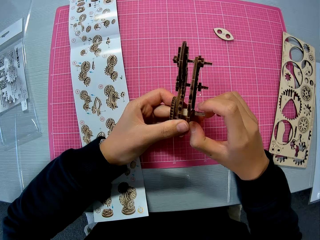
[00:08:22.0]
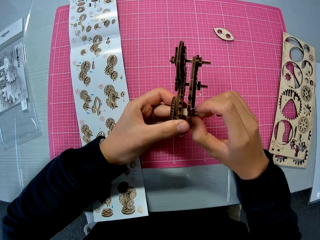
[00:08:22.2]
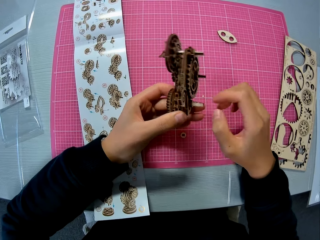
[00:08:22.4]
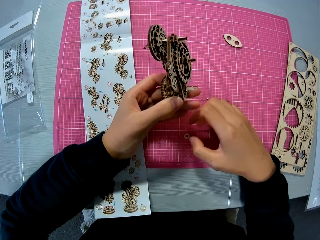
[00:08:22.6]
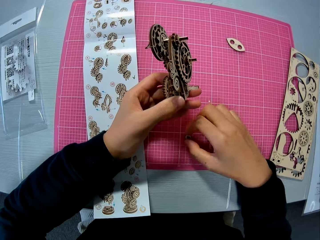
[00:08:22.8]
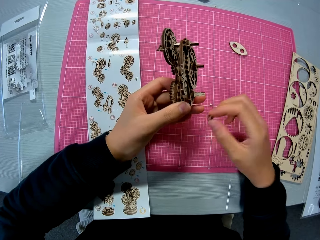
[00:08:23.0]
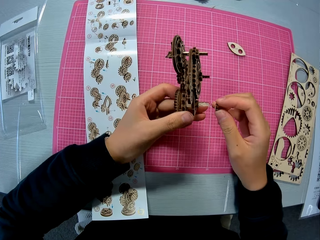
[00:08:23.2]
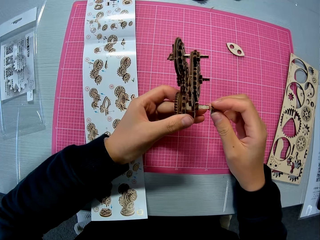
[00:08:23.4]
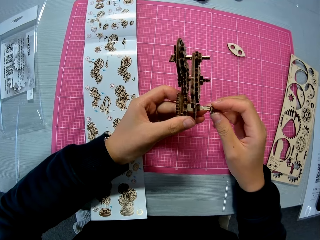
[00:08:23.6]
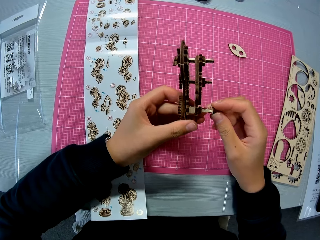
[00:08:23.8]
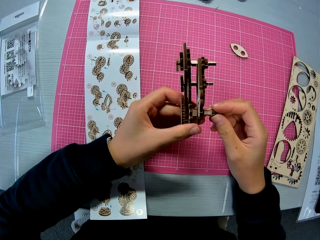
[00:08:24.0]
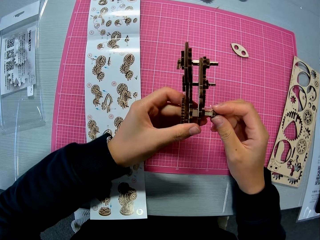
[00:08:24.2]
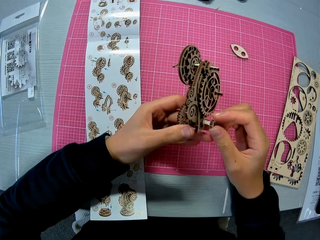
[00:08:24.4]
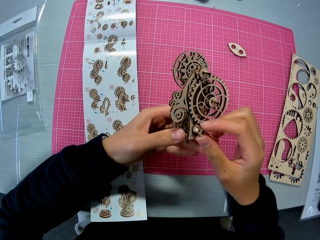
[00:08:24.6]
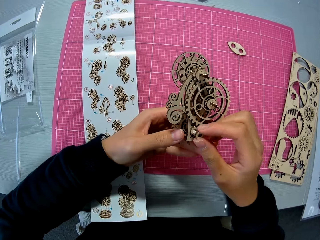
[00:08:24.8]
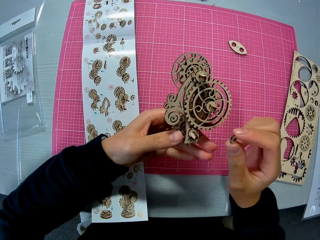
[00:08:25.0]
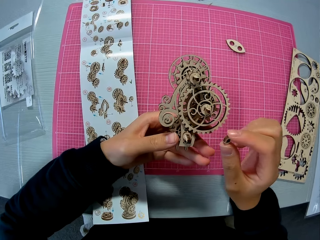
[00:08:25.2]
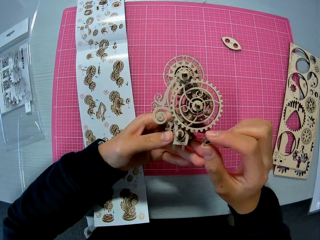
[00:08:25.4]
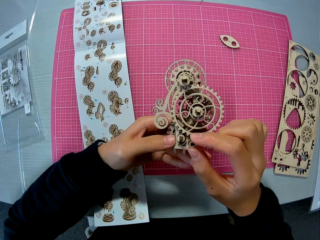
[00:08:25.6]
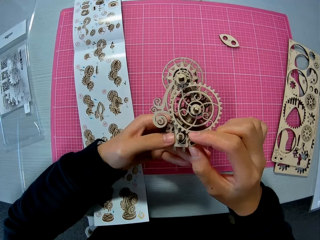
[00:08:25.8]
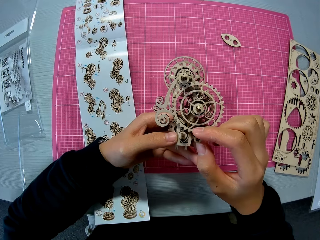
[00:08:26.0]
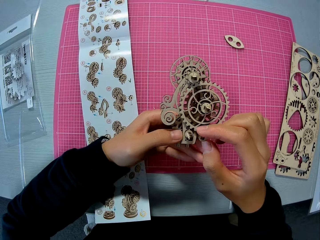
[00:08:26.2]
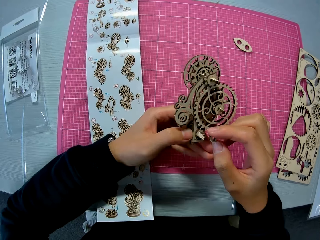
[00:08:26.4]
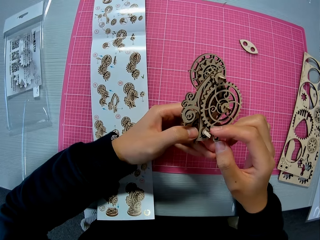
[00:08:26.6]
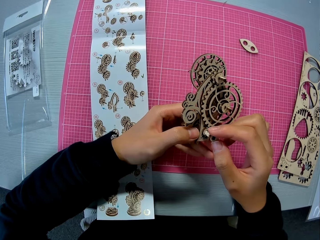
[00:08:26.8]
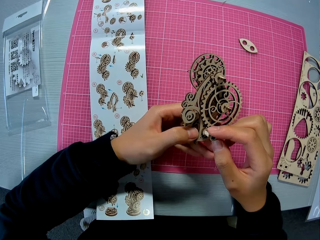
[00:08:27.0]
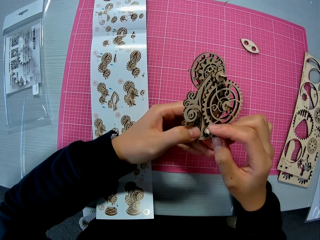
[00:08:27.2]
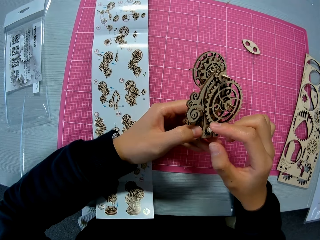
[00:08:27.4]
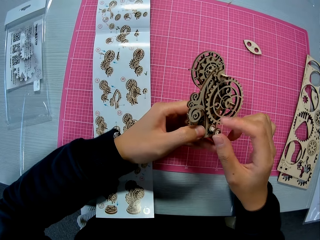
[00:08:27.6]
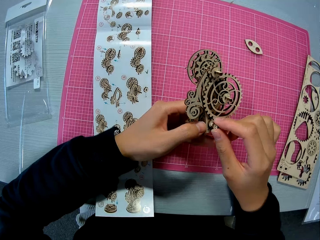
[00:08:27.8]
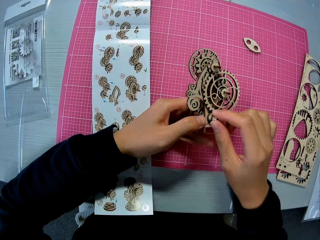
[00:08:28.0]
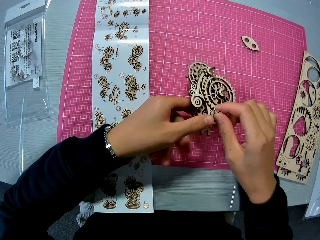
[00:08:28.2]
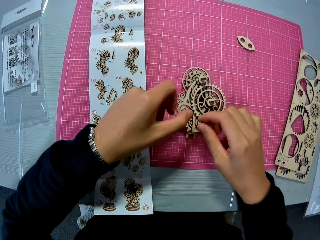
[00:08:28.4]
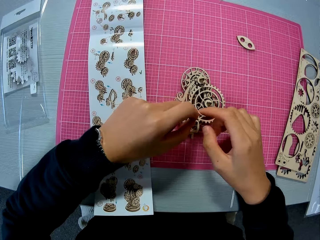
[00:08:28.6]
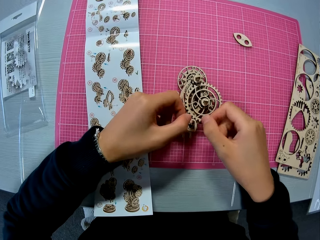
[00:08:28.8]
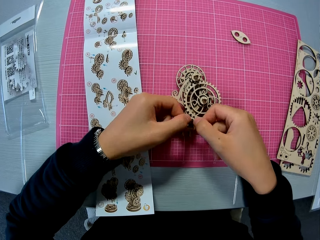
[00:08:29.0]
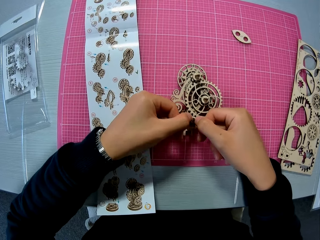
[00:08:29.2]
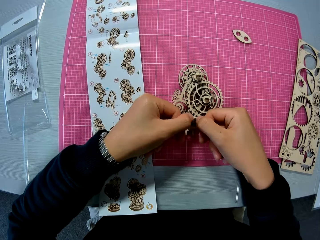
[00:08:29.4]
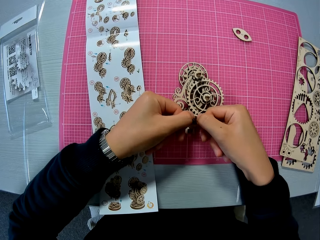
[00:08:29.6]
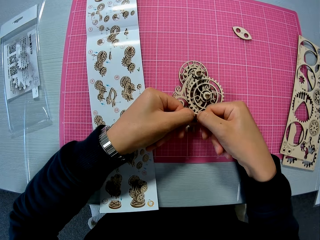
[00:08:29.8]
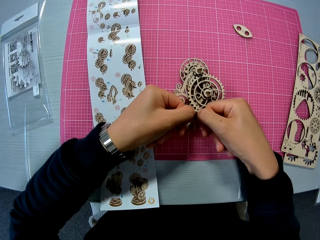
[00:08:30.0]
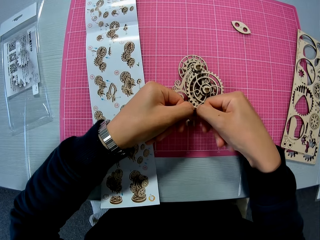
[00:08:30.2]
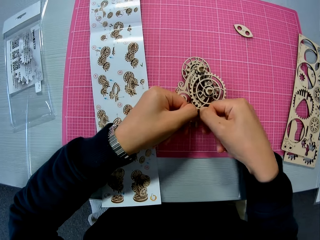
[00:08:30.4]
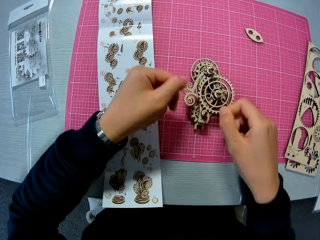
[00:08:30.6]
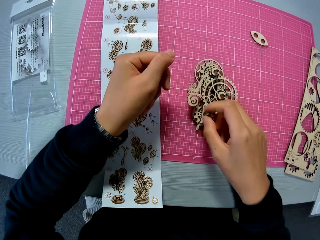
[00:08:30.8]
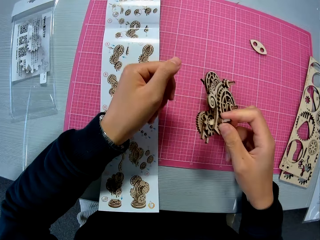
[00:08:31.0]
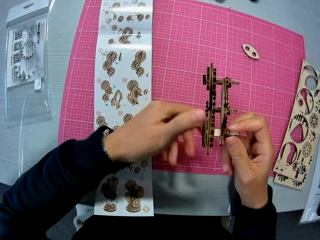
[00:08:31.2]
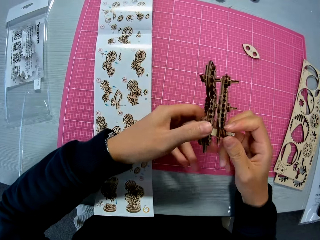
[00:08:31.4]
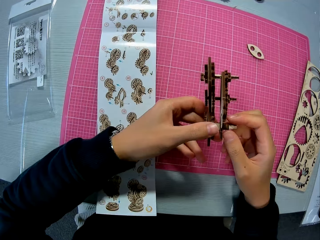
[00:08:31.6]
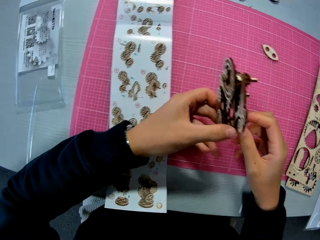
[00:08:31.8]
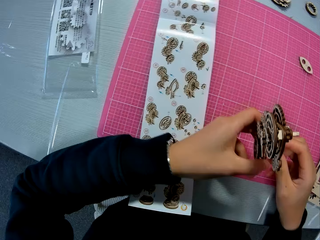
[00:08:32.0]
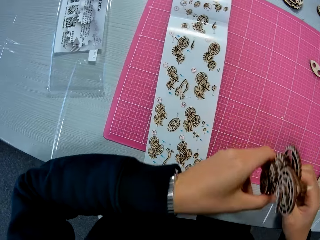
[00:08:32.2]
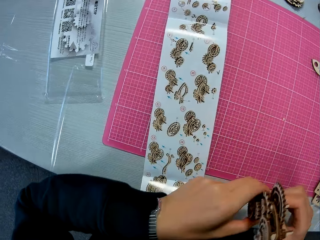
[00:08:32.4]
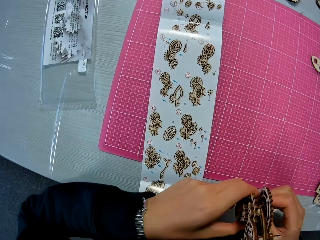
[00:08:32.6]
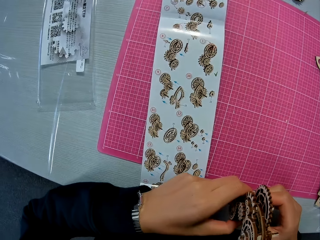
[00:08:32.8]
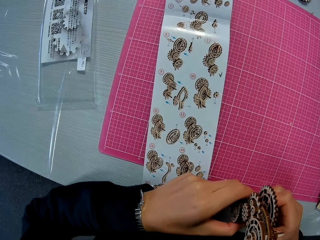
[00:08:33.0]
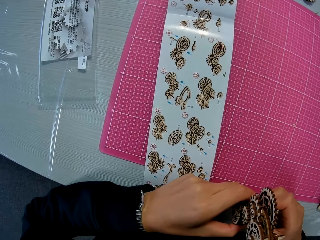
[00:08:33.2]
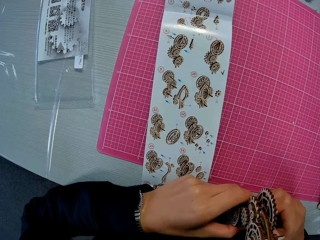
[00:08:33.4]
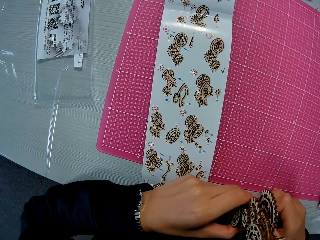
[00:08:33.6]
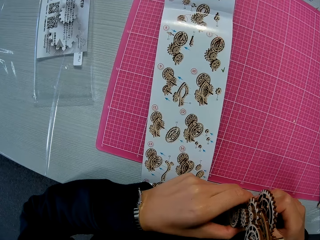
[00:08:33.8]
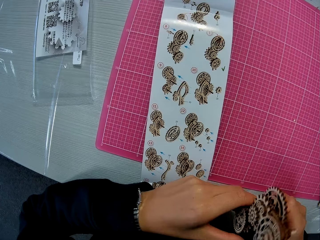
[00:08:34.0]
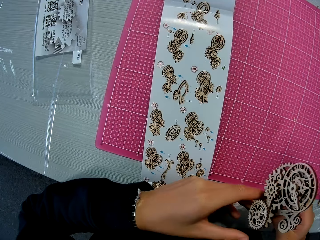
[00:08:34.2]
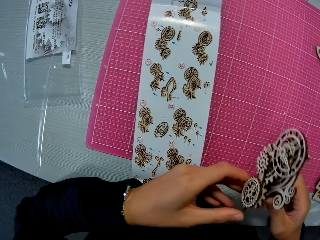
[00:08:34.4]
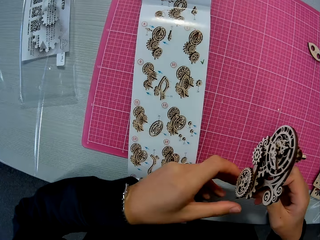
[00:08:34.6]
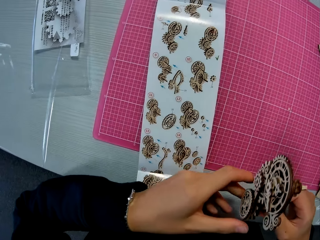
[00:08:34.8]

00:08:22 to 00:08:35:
The camera wearer picks up the wooden pieces from the table mat. They fix the wooden piece on the wooden mechanical model or wooden stem gear. They drop the wooden mechanical model on the table mat. They fix the wooden piece on the wooden mechanical model. They check the wooden stem gear. They lift the wooden stem gear. They pick up the wooden pieces from the table mat. They fix the wooden piece on the wooden mechanical model. They examine the wooden stem gear. They look at the manual.

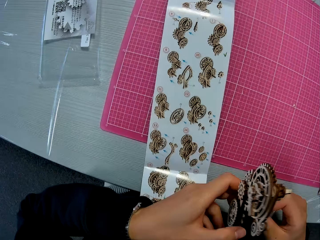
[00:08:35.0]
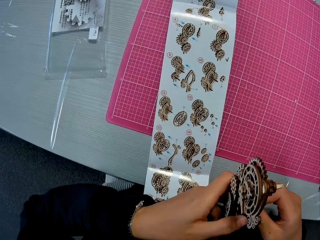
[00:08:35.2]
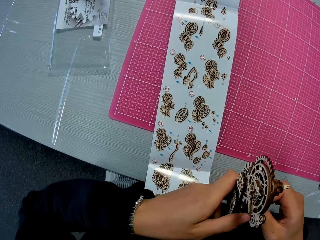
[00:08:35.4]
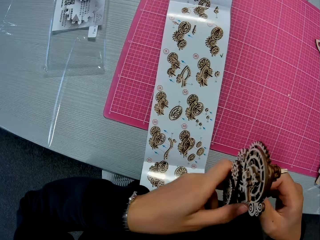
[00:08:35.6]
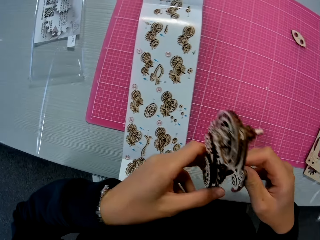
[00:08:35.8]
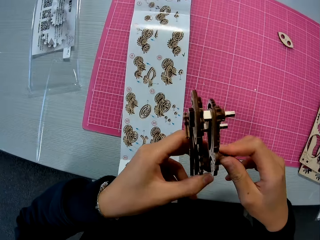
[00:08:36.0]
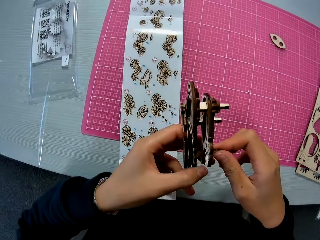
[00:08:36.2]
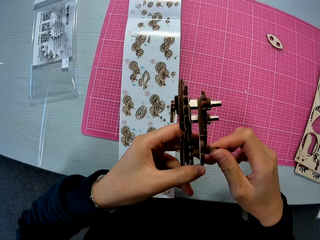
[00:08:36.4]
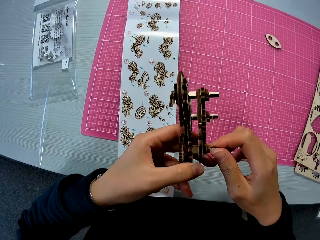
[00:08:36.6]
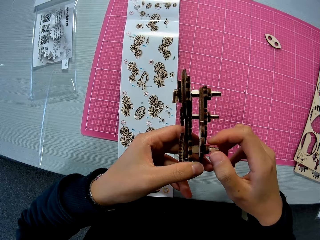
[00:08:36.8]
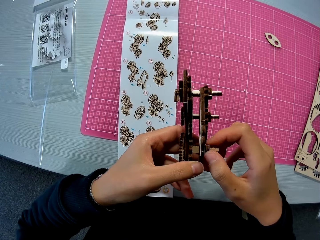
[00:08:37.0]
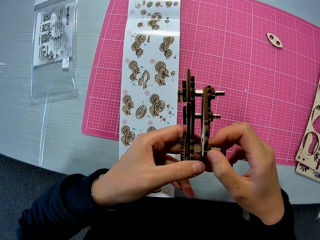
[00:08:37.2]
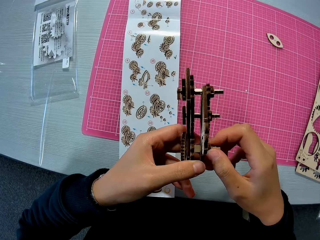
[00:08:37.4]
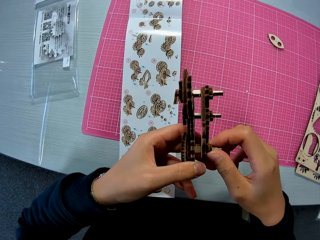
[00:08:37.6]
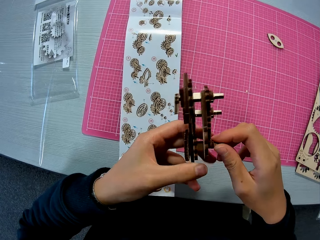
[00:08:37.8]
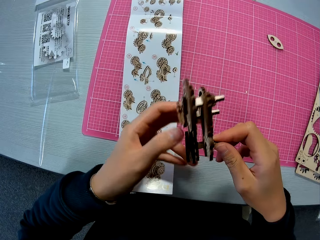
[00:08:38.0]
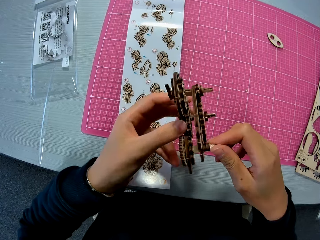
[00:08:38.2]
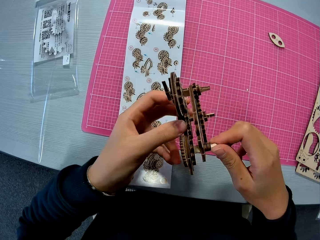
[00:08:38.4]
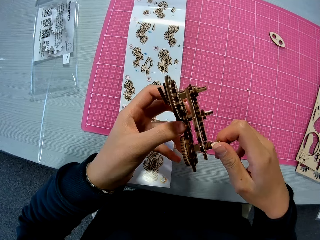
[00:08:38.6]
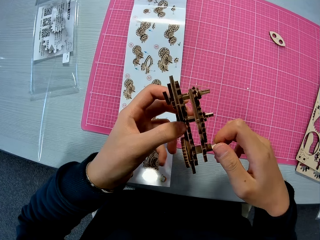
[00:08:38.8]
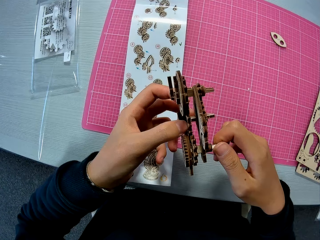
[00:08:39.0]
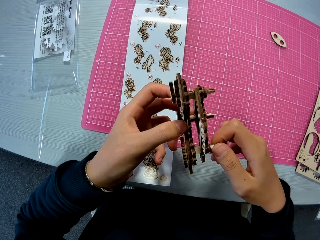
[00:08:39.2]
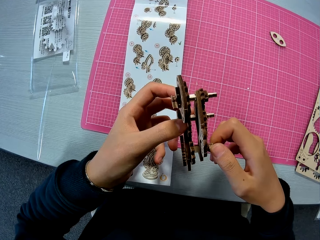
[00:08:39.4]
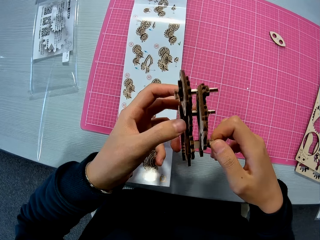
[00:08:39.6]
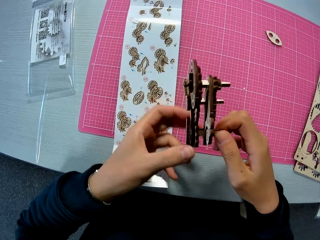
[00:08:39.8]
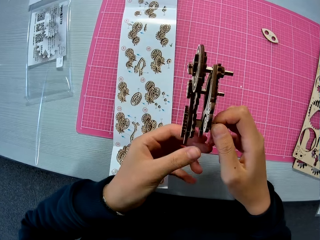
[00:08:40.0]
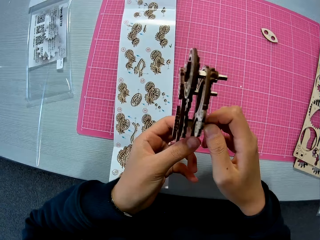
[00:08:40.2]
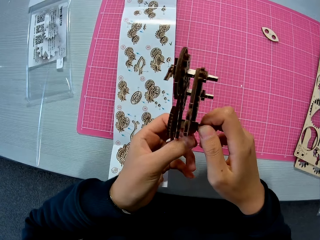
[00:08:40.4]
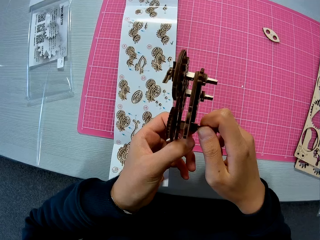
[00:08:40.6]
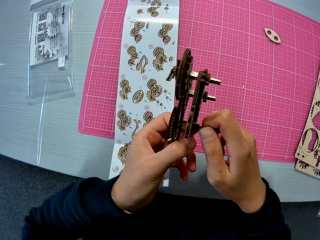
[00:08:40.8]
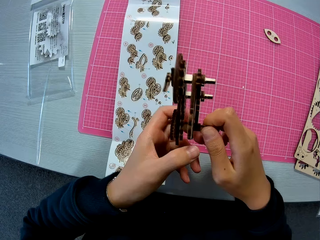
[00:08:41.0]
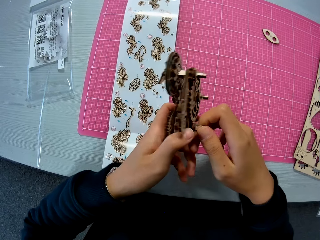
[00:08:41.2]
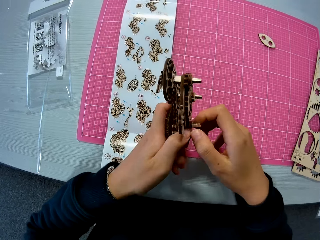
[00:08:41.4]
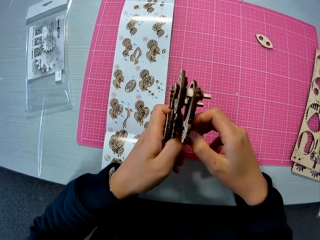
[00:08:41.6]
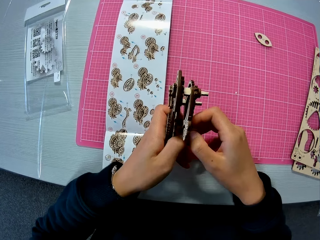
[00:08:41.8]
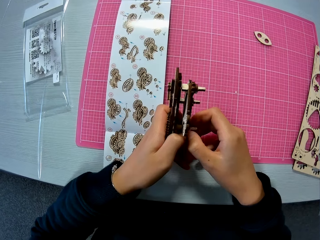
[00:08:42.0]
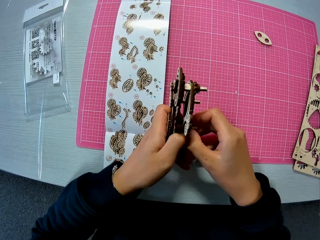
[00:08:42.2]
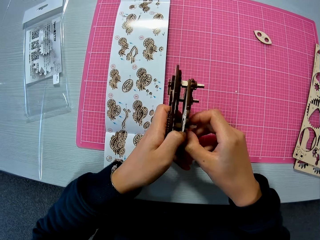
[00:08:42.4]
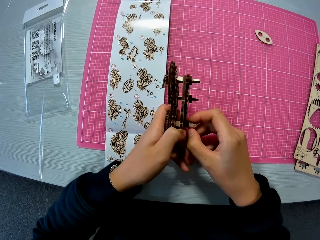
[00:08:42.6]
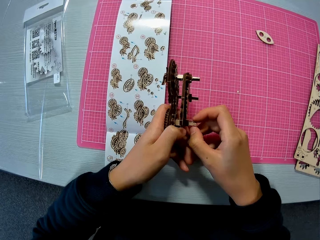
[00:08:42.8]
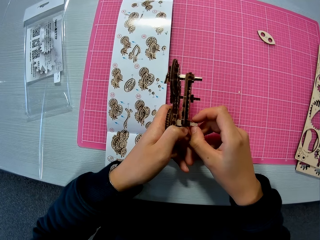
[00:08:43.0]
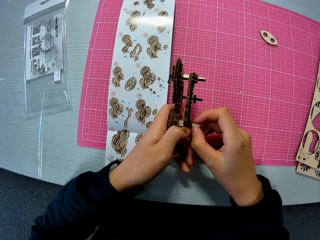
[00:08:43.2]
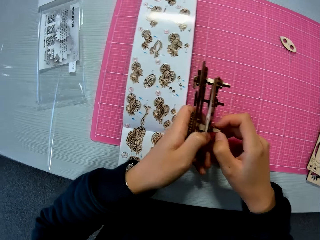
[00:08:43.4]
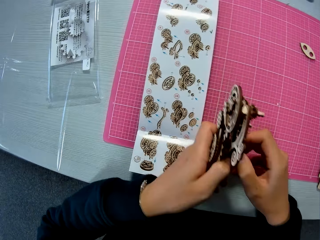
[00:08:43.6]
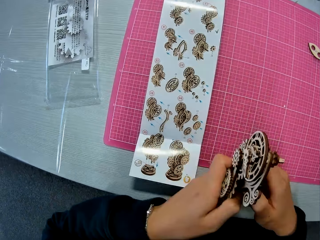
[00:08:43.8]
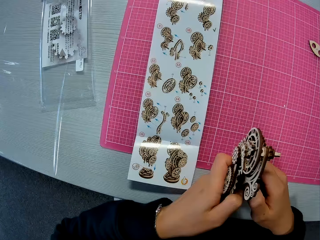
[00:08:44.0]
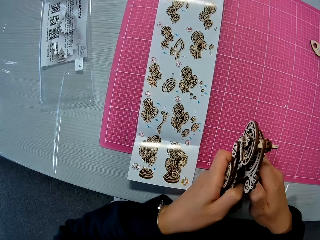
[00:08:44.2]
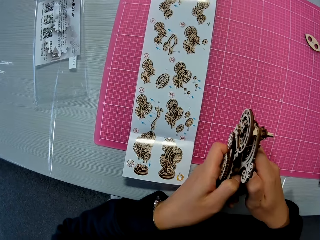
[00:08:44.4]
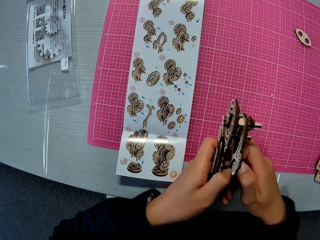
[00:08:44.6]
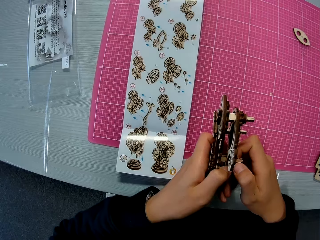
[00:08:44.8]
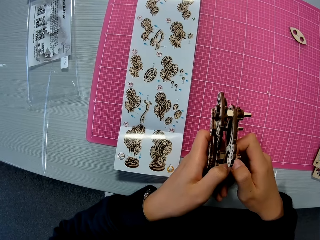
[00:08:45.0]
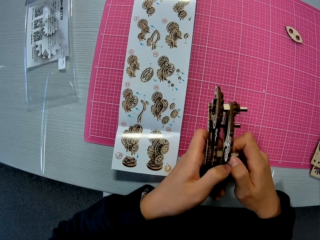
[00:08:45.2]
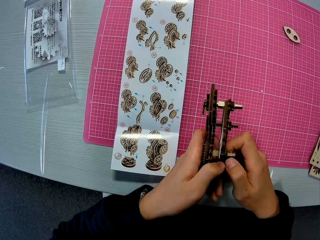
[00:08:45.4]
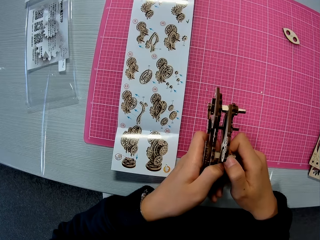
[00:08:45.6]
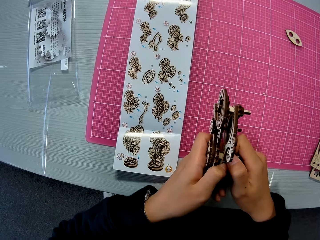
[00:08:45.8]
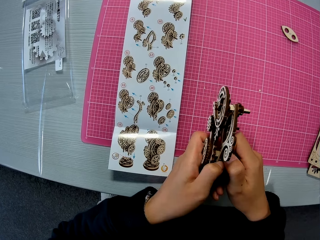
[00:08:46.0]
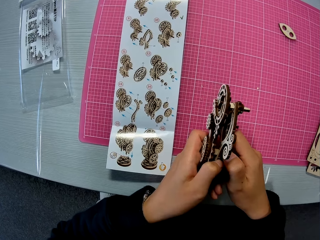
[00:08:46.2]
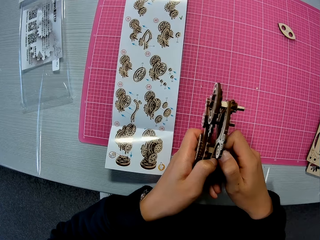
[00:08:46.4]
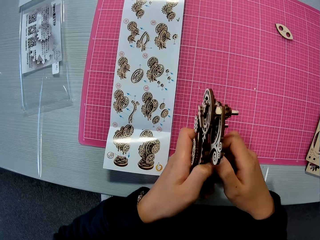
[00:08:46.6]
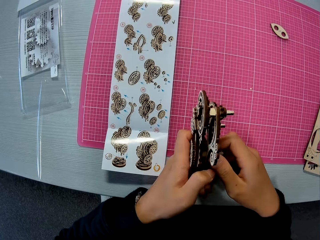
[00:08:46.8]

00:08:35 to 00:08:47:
The camera wearer examines the wooden stem gear. They look at the manual.
